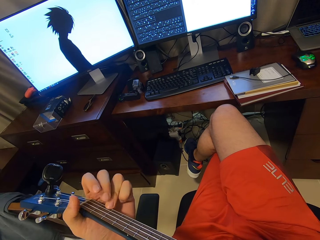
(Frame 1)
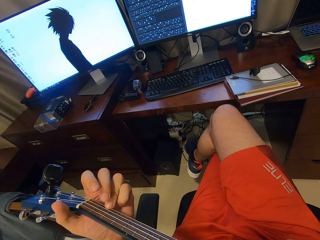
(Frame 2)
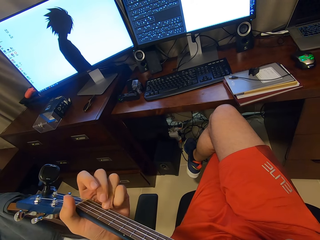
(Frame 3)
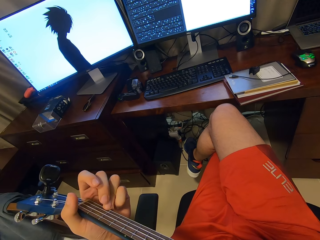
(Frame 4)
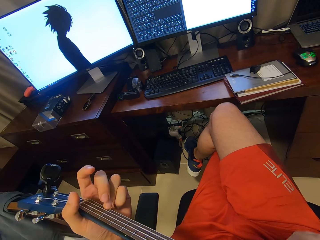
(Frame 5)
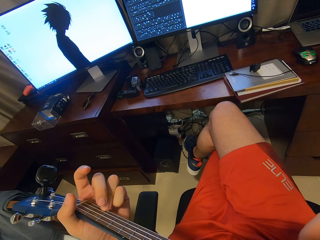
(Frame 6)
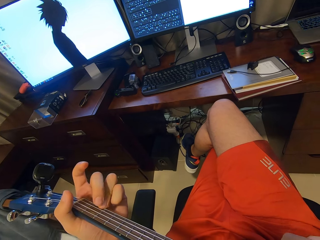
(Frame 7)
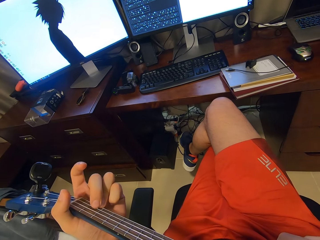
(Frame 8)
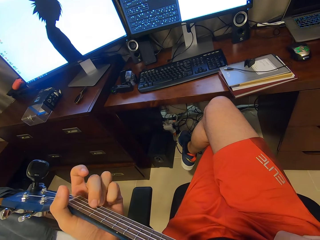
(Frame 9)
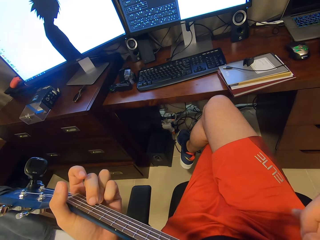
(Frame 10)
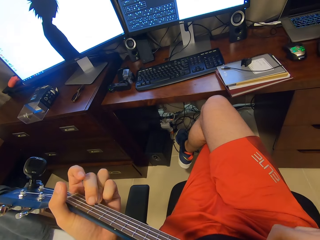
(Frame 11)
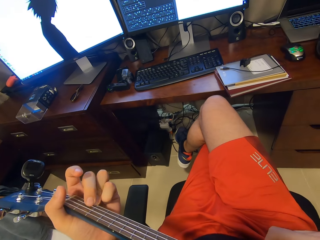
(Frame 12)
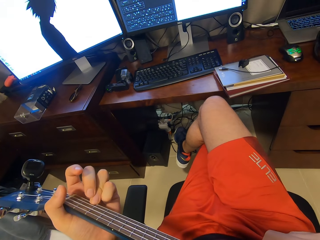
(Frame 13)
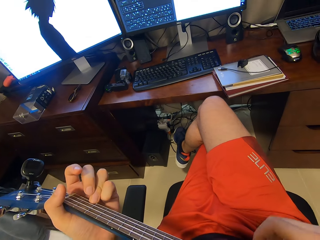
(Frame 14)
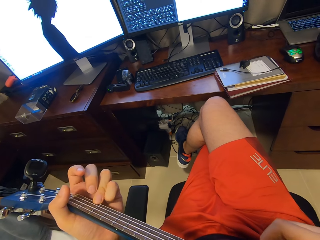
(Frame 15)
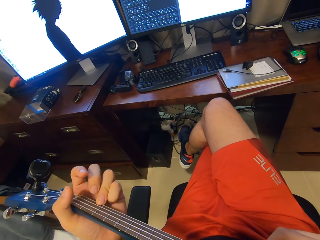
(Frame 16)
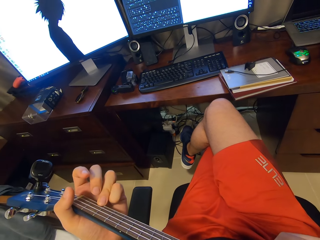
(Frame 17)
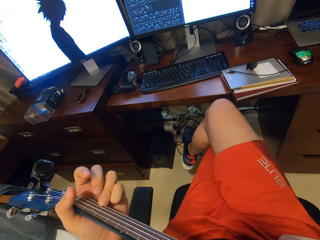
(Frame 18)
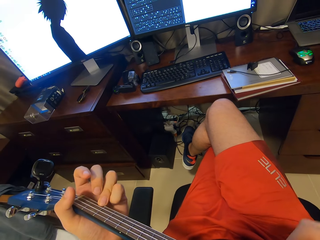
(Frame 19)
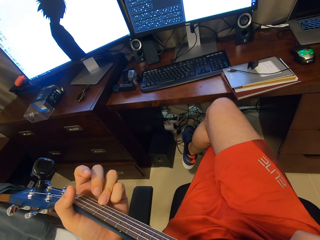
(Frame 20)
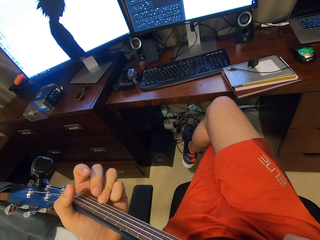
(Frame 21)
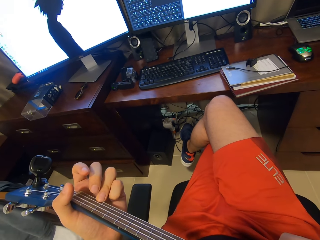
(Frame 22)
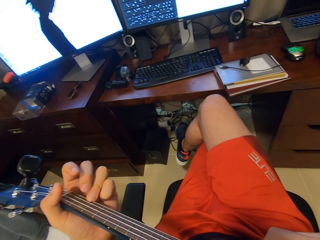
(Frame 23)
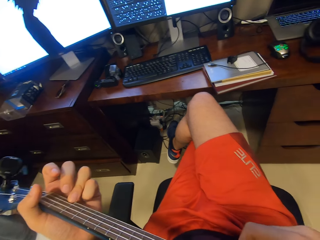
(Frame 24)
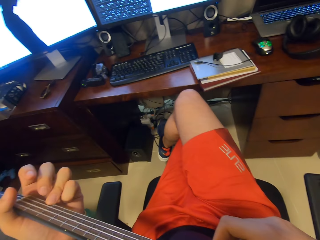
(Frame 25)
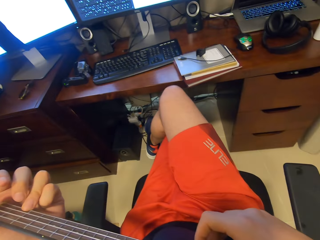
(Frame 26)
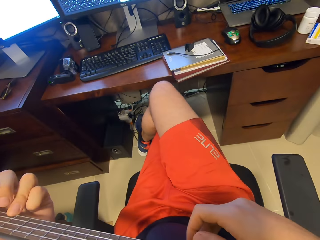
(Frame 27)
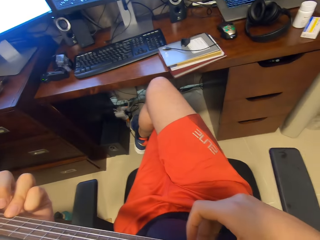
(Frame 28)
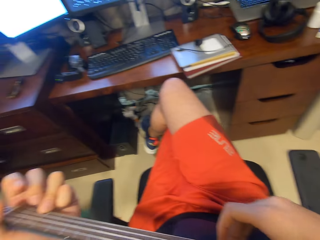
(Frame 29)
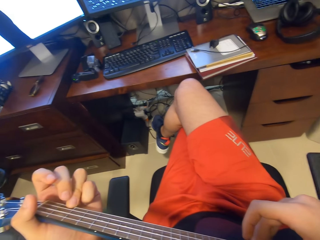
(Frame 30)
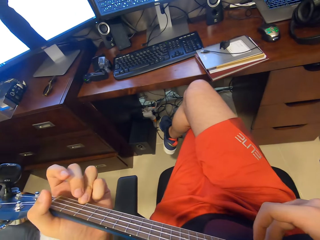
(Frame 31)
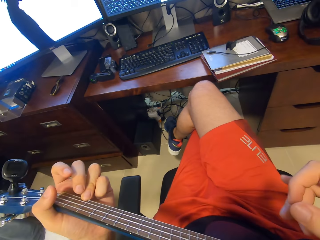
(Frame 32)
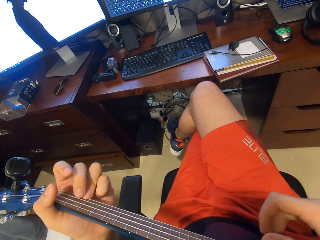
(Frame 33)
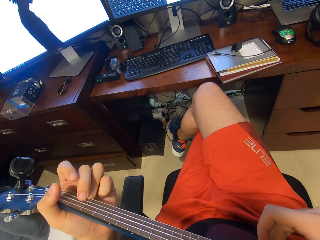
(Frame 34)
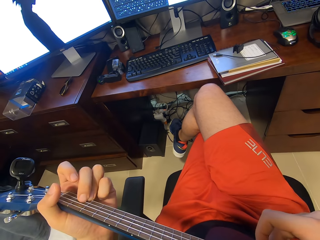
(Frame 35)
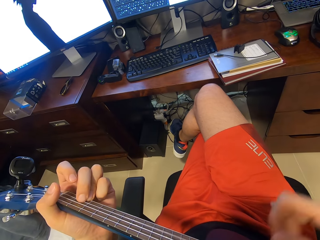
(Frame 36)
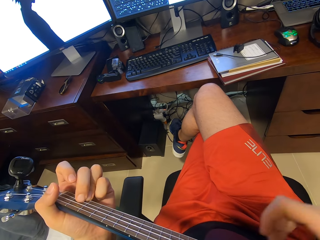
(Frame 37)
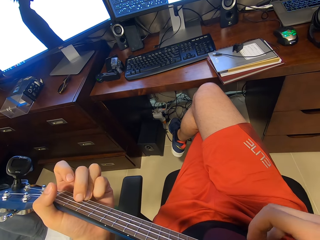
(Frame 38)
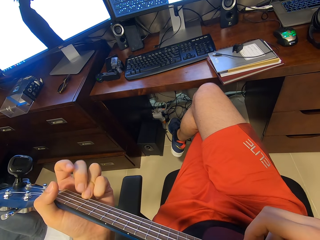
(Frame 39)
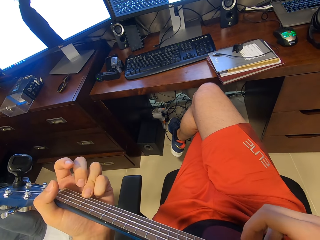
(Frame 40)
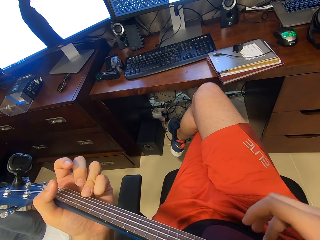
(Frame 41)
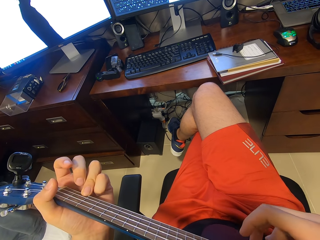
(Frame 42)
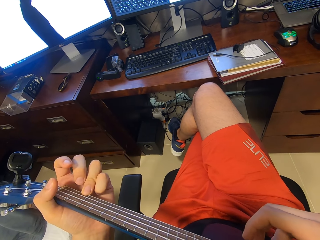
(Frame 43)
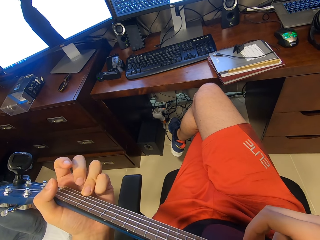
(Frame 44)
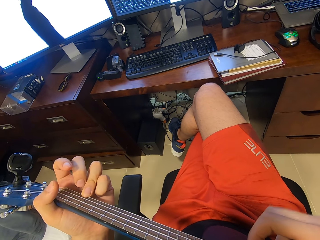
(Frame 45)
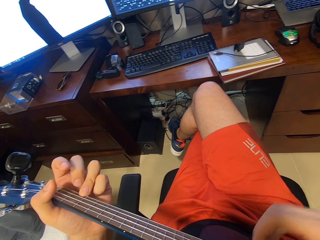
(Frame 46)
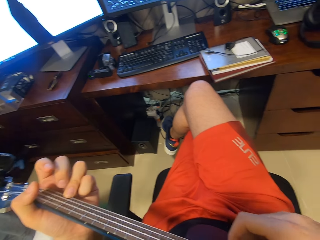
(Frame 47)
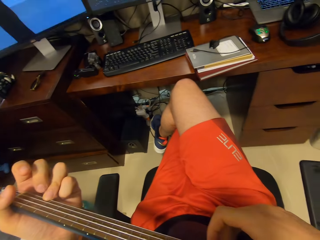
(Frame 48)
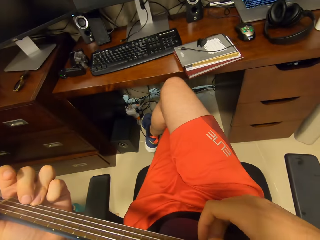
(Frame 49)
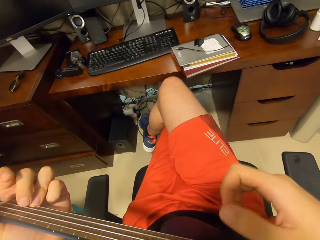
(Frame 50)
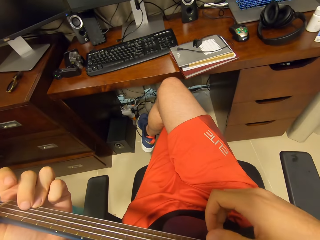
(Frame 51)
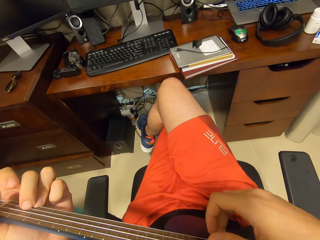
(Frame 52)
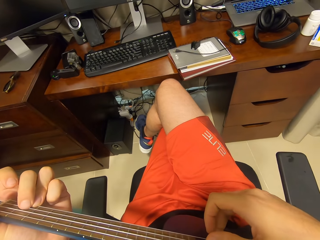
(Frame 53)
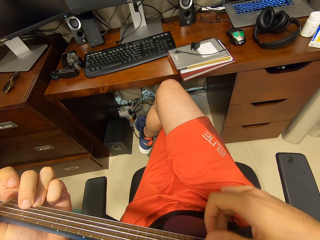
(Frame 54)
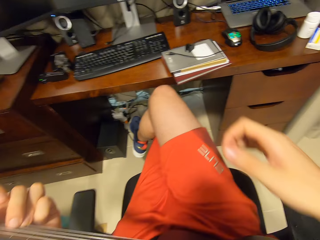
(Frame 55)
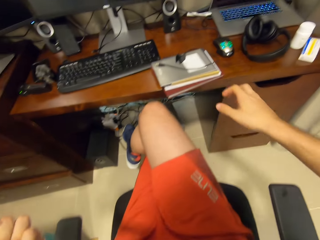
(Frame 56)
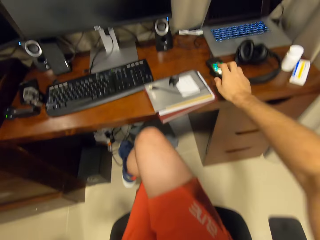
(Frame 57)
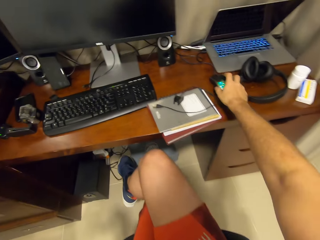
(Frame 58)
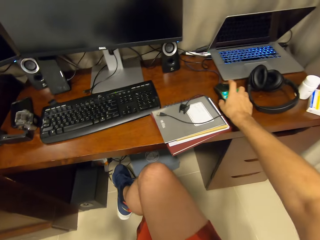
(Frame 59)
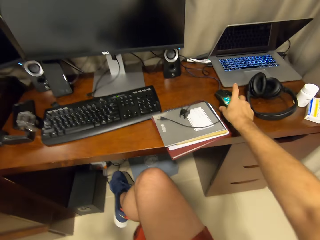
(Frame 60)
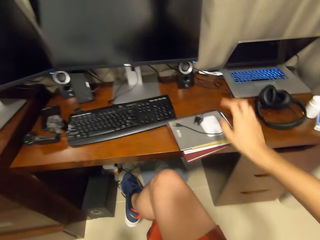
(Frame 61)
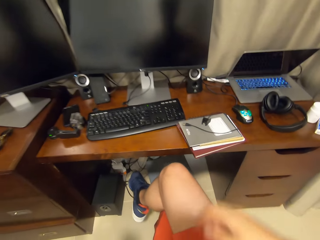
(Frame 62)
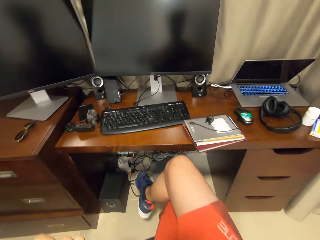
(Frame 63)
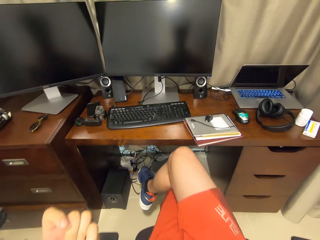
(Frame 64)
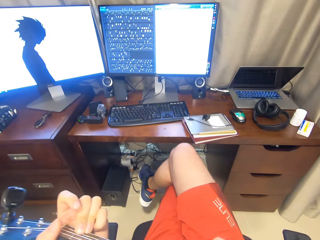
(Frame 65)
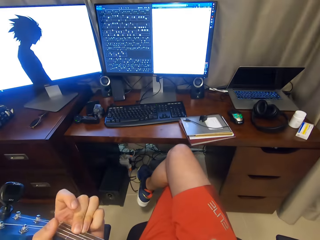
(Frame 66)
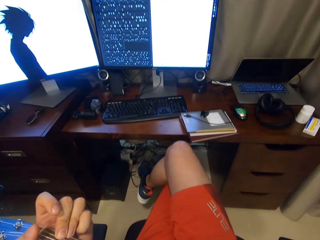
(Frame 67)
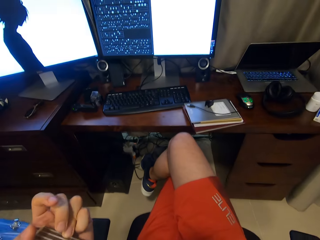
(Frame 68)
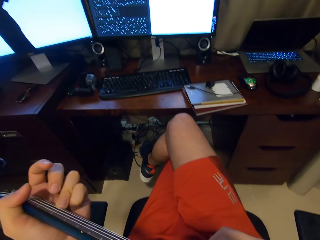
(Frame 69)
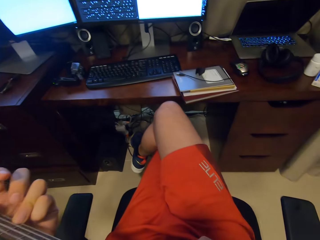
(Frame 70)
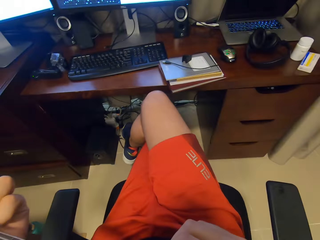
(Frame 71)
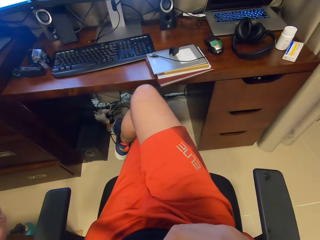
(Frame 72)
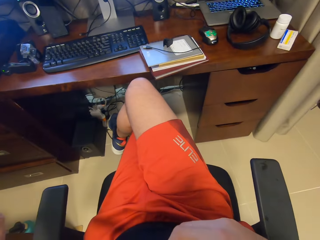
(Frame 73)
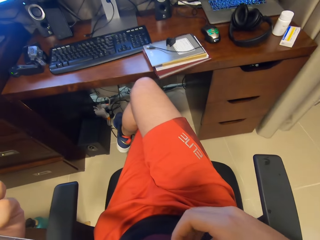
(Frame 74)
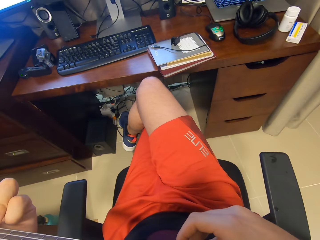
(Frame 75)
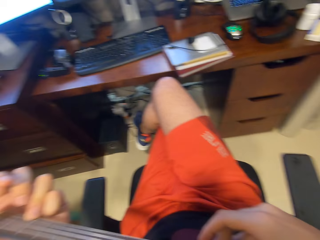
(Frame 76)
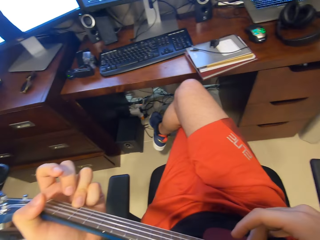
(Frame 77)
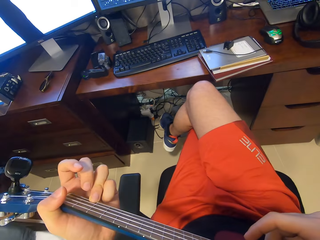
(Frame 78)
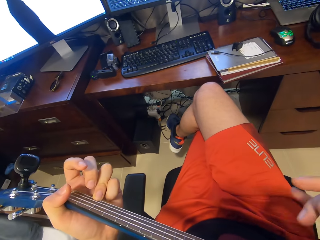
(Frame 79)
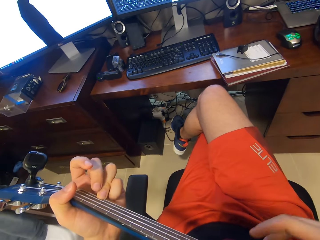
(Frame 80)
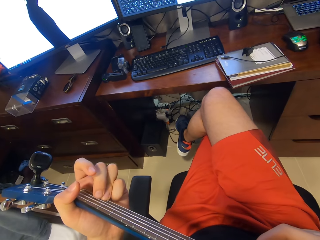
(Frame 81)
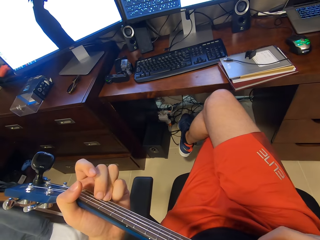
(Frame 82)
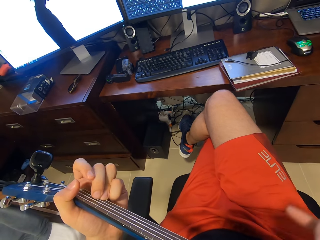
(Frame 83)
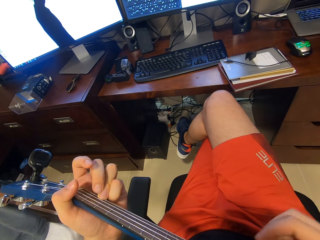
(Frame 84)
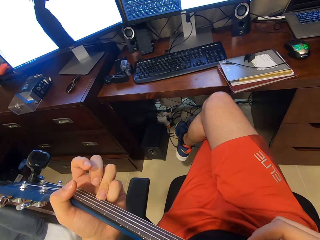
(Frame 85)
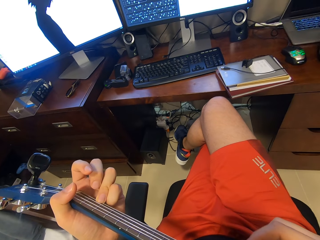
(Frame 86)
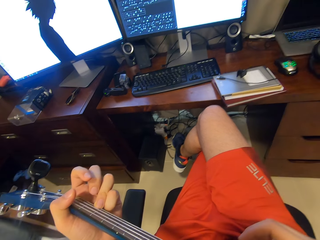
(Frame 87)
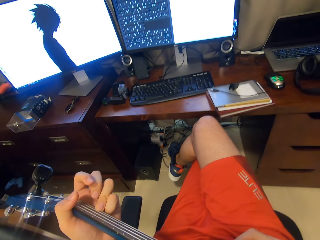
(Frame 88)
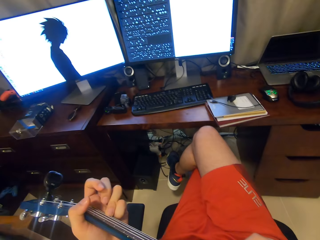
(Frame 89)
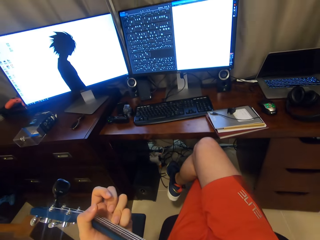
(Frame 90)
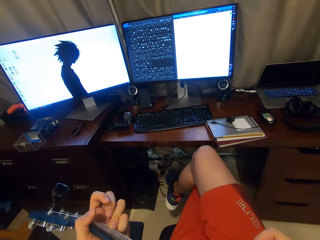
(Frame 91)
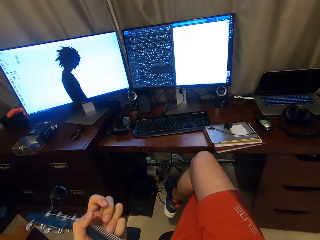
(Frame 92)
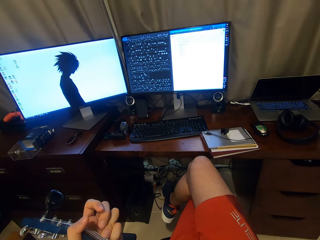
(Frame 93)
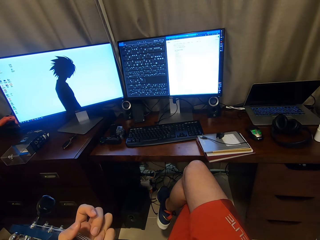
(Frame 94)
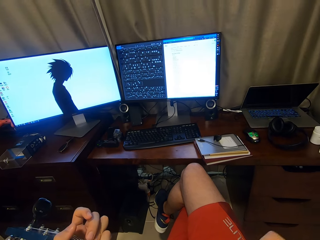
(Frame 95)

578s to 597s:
The camera wearer touches the mouse. They play the guitar.

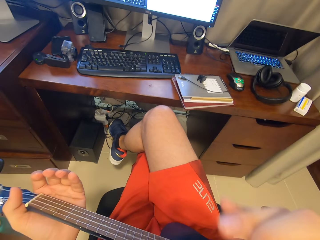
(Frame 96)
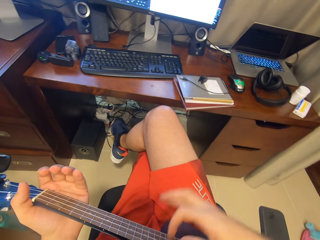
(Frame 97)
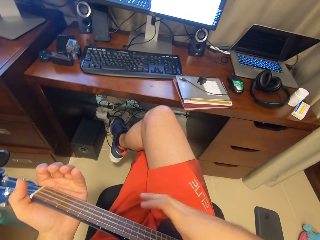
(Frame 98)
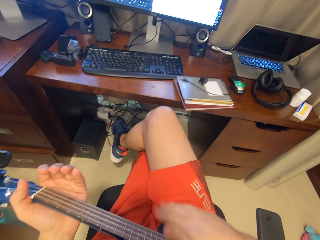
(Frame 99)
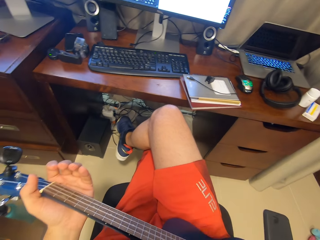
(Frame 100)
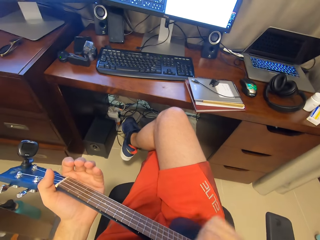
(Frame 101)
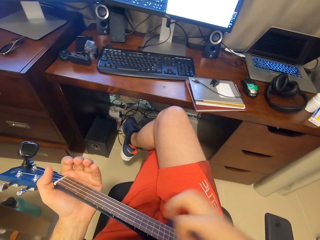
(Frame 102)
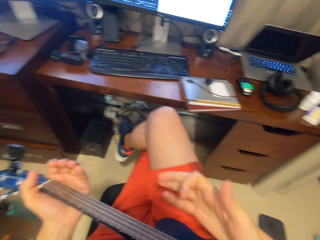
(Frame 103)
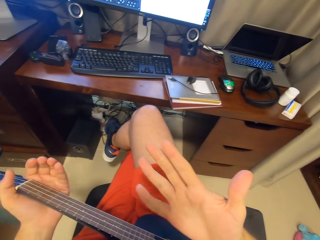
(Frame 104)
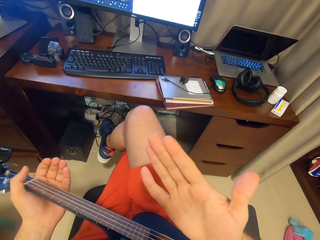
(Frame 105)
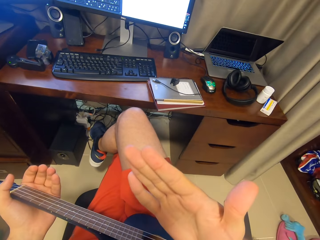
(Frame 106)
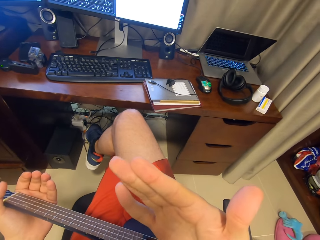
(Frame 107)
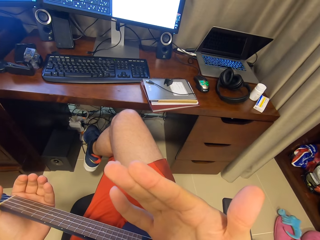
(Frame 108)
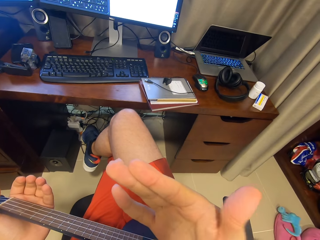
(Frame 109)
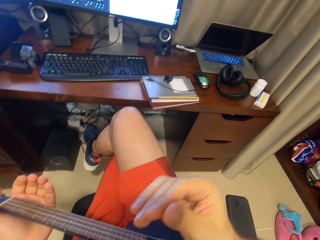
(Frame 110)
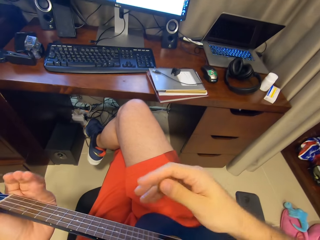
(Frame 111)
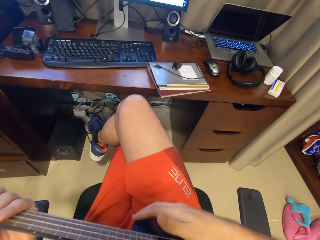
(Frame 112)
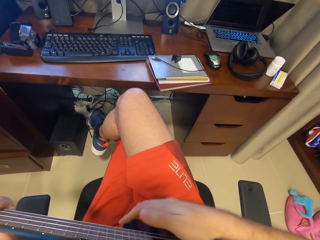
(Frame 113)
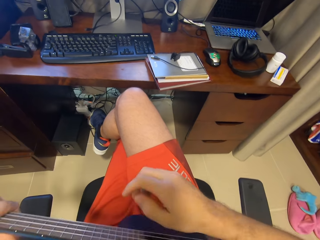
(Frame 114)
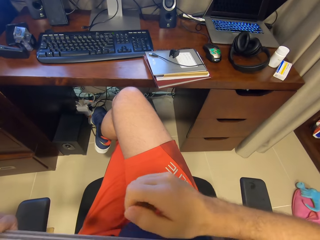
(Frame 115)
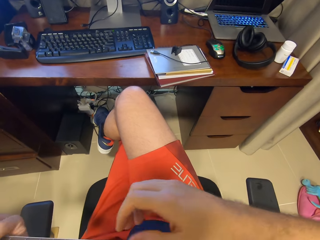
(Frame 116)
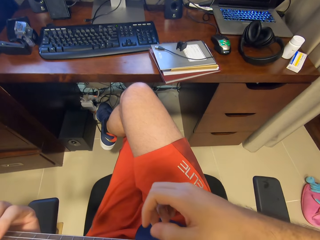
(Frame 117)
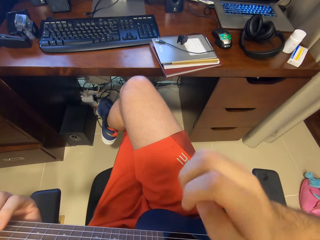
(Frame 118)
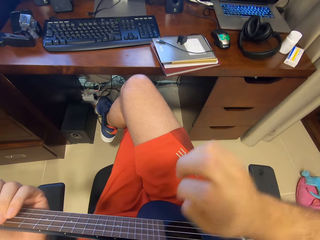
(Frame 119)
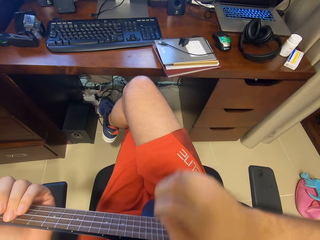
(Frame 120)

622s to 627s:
The camera wearer looks at the hand.
